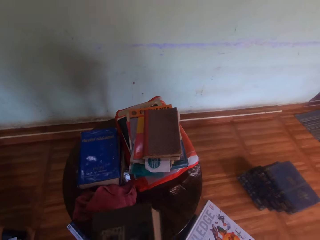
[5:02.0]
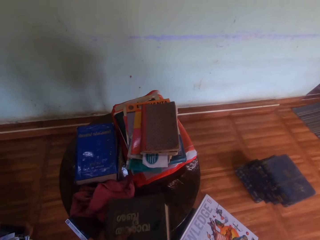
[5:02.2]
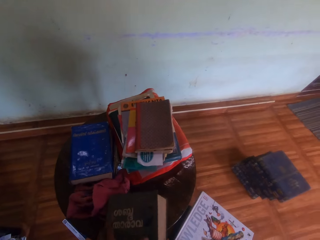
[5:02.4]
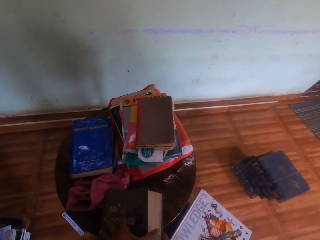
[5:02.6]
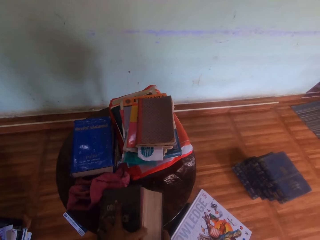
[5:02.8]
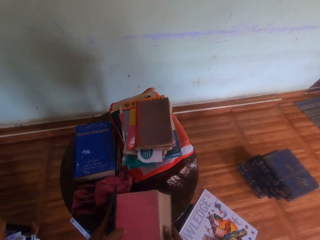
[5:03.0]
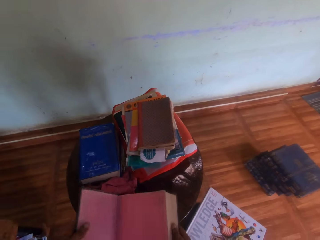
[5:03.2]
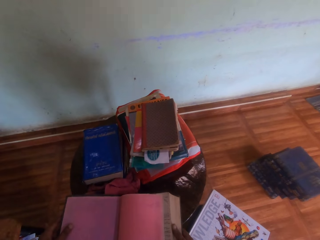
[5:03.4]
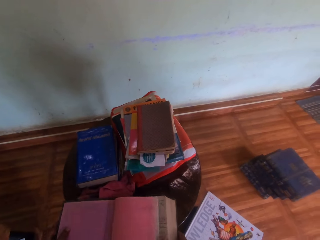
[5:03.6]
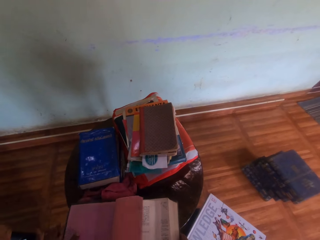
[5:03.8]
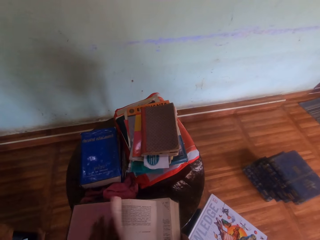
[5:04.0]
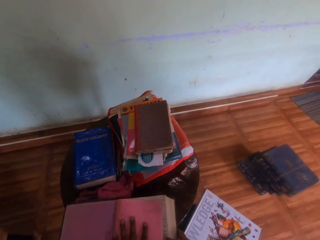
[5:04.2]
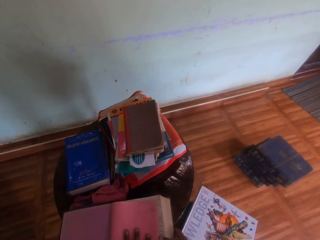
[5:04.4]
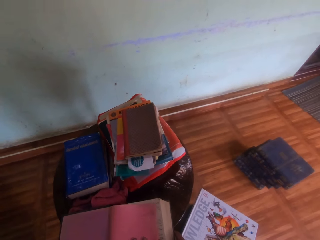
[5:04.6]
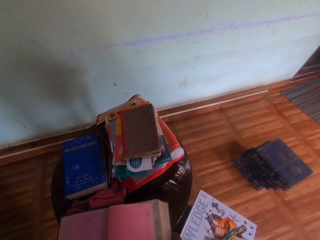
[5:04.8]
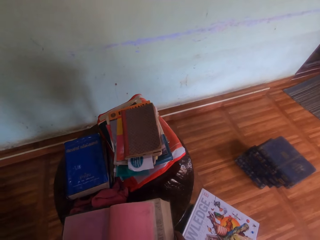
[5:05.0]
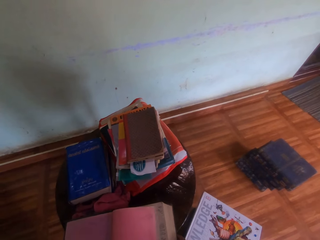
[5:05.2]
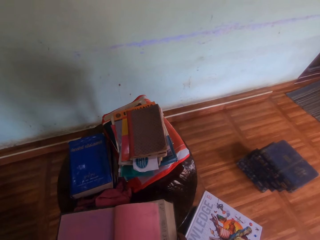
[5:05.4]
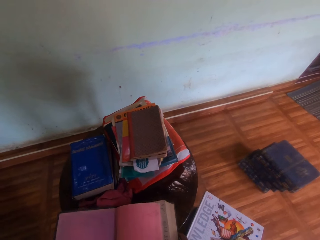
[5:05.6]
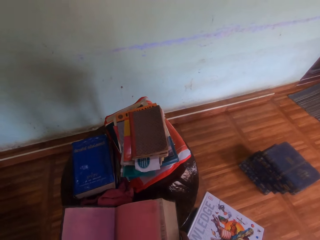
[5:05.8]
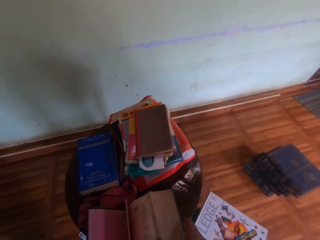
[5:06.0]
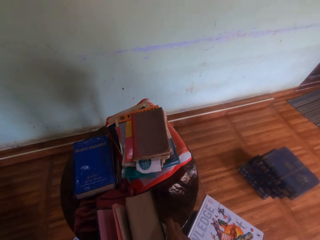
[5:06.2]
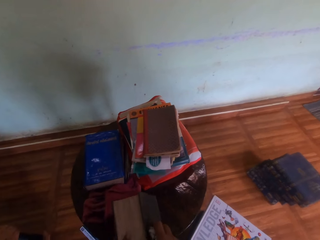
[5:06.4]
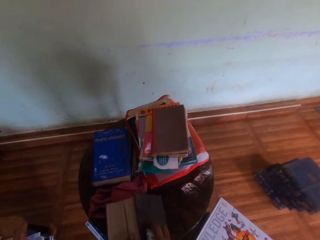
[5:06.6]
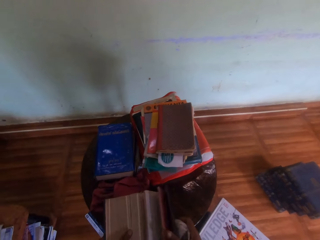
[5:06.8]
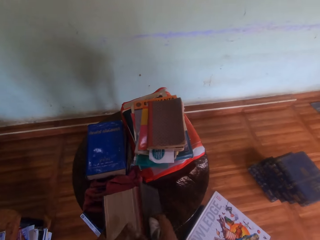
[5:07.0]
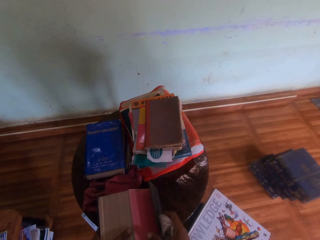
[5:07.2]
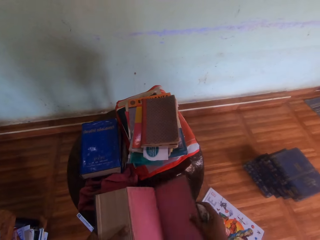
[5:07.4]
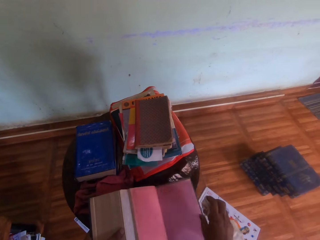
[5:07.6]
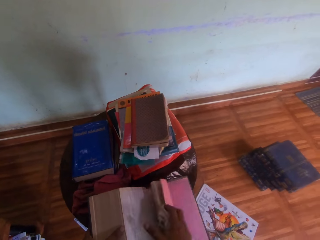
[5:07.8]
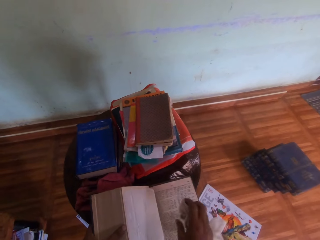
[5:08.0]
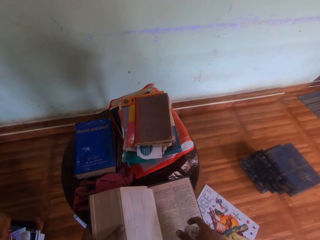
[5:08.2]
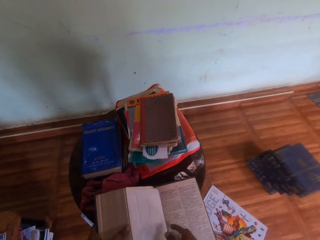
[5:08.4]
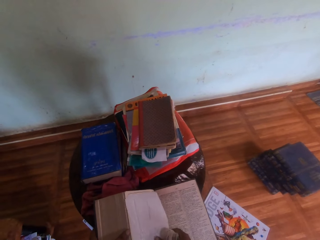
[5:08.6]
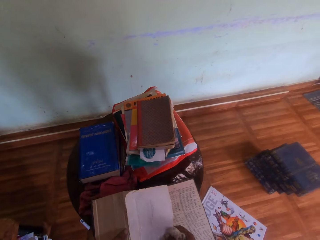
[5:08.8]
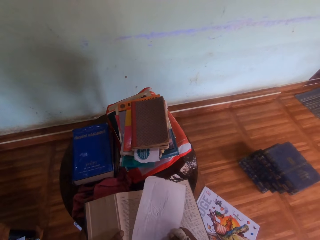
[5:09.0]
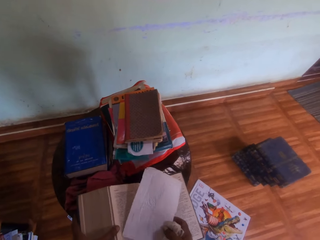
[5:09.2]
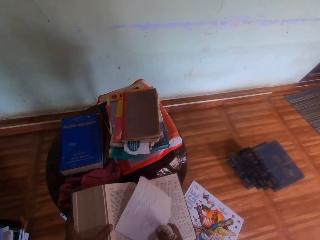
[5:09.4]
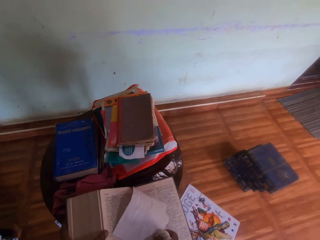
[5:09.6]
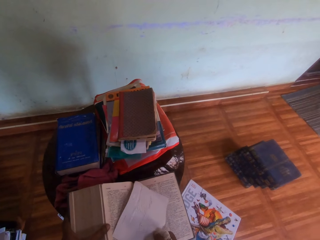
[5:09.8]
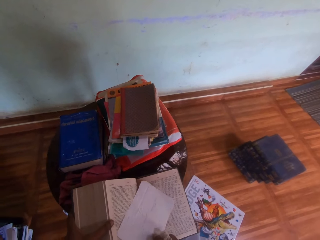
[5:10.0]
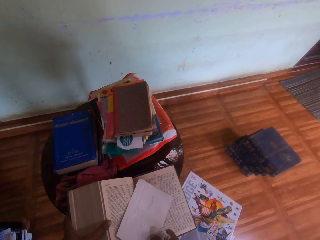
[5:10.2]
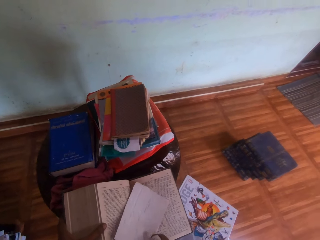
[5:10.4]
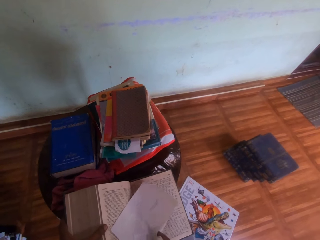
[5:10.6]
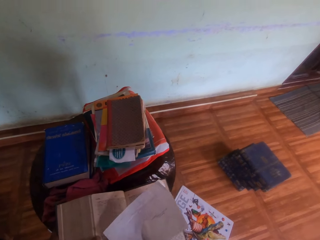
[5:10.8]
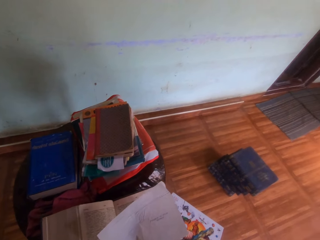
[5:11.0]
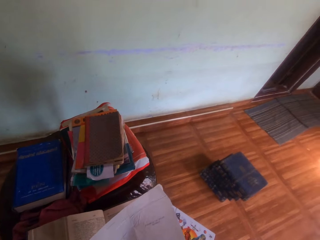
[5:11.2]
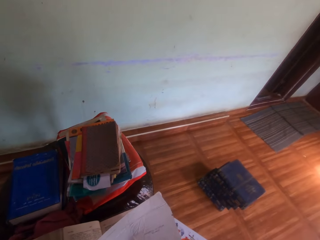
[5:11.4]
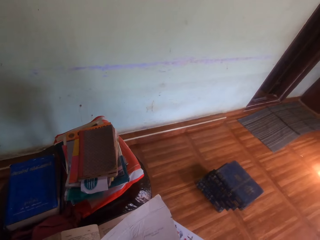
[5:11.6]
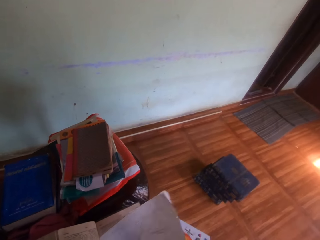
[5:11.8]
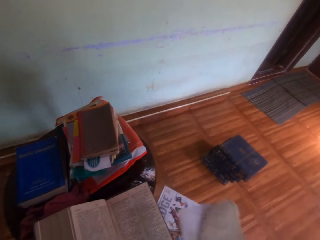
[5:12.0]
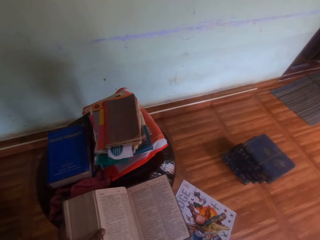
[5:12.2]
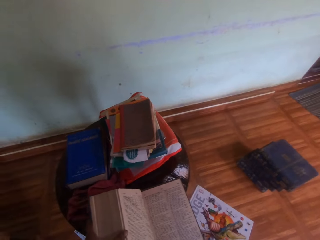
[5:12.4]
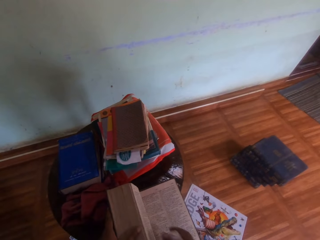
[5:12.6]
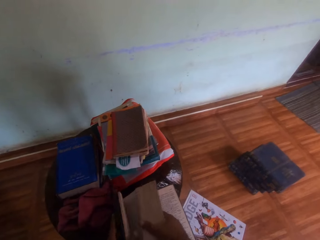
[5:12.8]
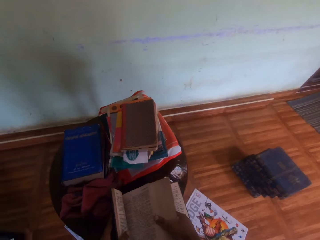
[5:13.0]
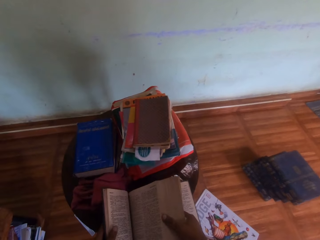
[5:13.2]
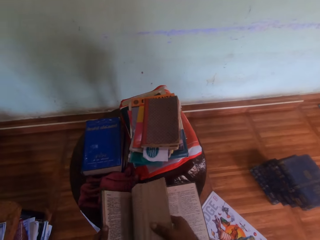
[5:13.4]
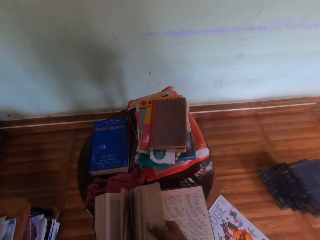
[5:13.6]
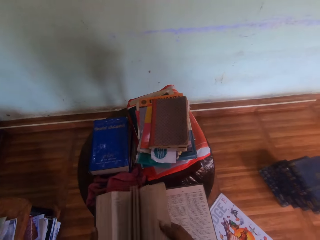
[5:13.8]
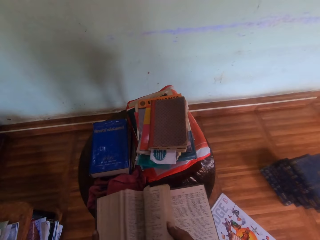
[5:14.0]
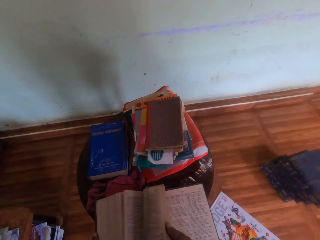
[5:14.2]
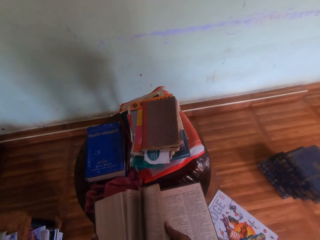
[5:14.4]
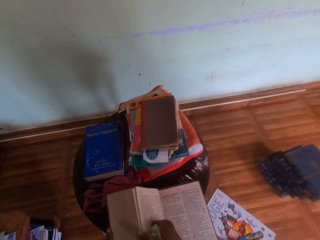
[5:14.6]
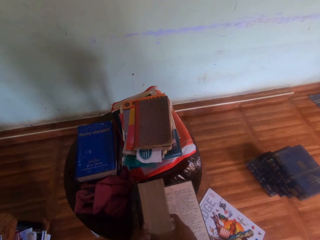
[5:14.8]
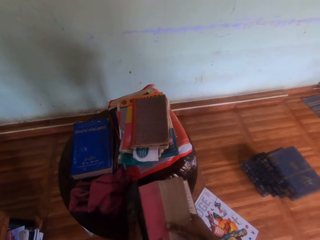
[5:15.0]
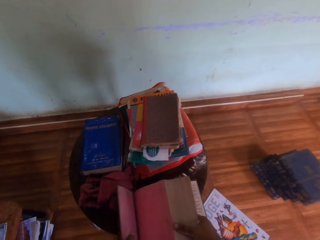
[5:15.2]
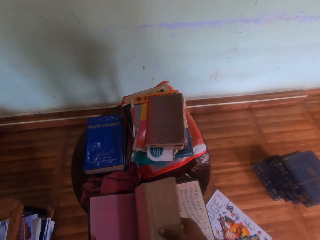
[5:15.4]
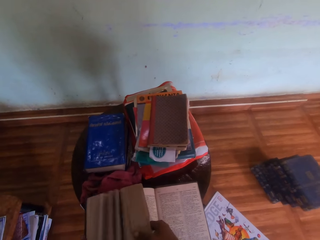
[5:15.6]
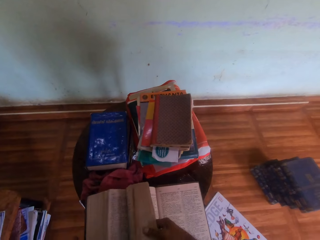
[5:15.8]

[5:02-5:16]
The camera wearer drops the book on the table with both hands. He opens the book on the table with both hands. He flips the pages of the book on the table with his right hand. He examines a paper in the book on the table with his right hand. He picks the paper between the pages. He drops the paper on the floor with his right hand. He flips the pages of the book on the table in his left hand with his right hand.

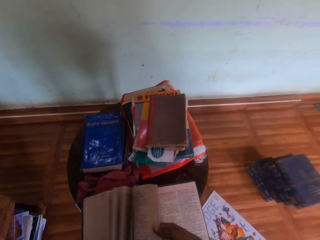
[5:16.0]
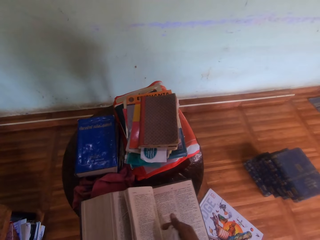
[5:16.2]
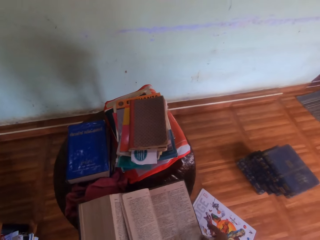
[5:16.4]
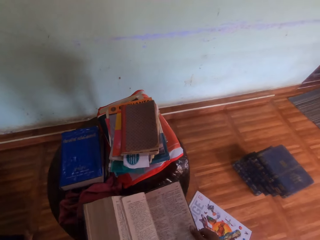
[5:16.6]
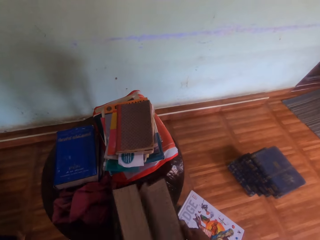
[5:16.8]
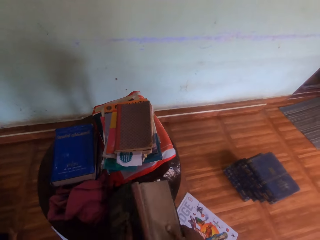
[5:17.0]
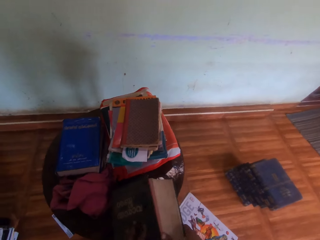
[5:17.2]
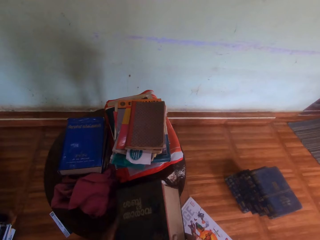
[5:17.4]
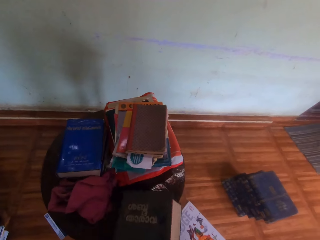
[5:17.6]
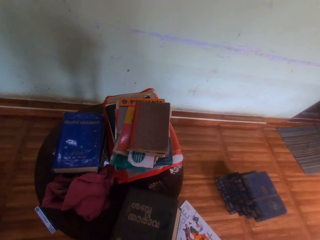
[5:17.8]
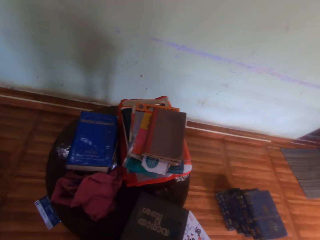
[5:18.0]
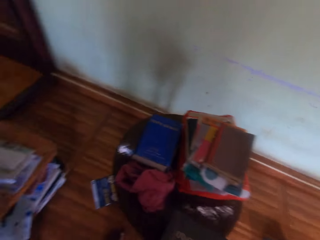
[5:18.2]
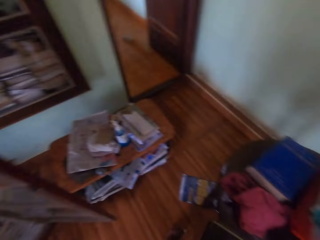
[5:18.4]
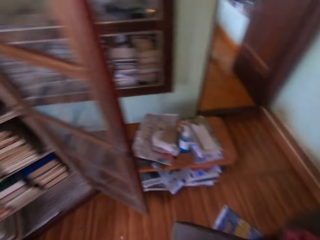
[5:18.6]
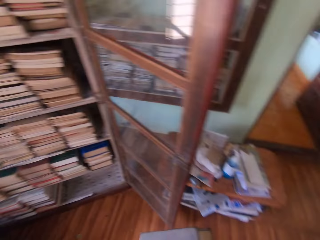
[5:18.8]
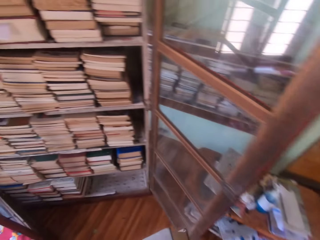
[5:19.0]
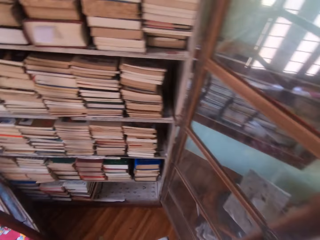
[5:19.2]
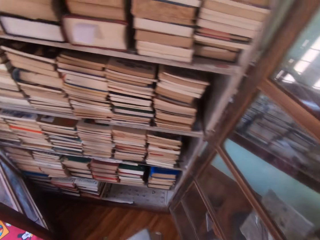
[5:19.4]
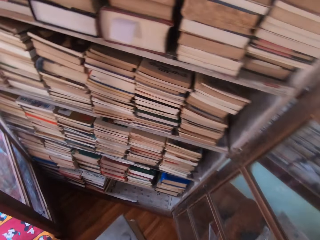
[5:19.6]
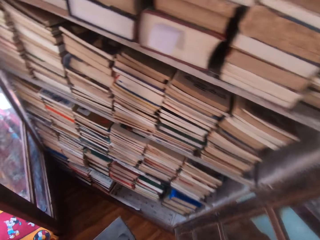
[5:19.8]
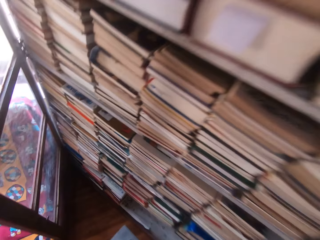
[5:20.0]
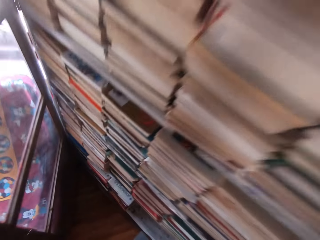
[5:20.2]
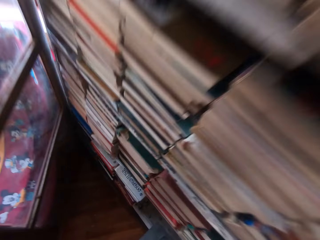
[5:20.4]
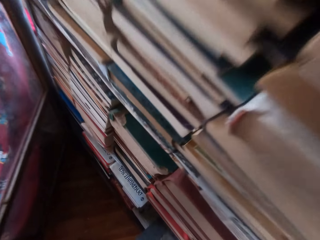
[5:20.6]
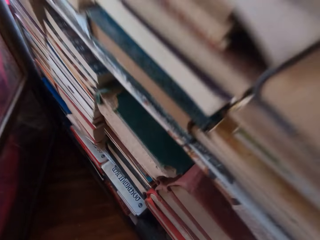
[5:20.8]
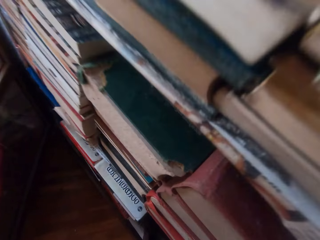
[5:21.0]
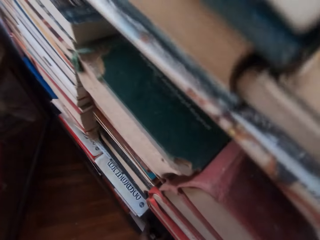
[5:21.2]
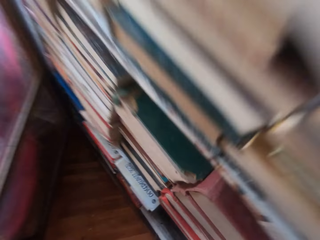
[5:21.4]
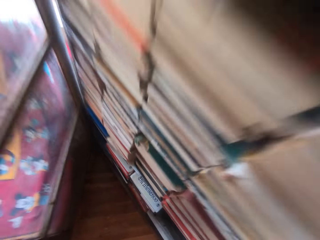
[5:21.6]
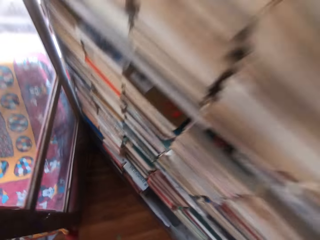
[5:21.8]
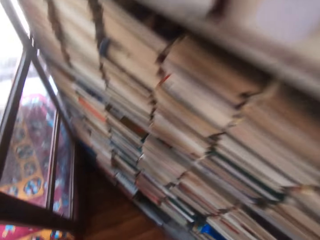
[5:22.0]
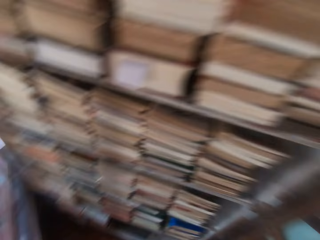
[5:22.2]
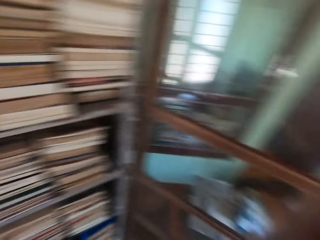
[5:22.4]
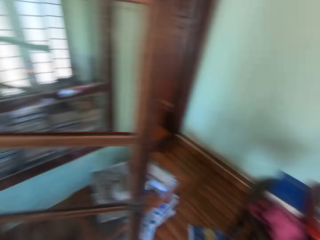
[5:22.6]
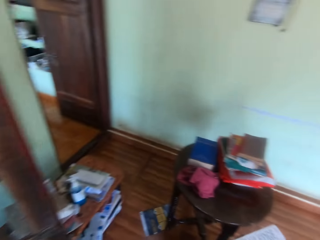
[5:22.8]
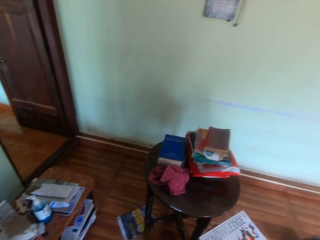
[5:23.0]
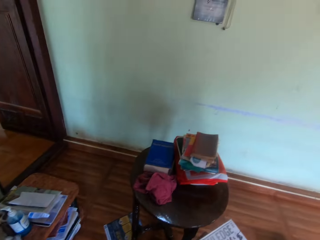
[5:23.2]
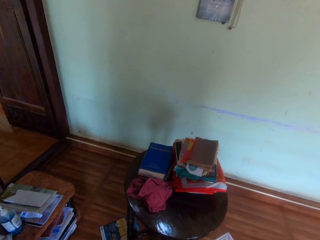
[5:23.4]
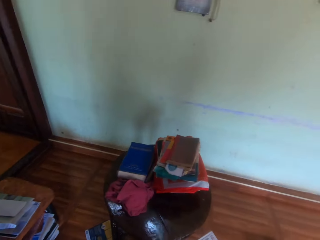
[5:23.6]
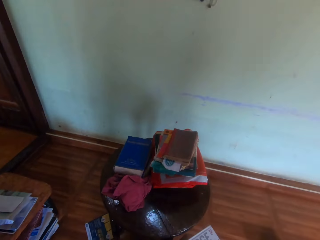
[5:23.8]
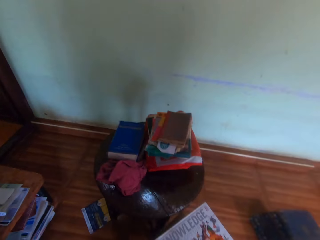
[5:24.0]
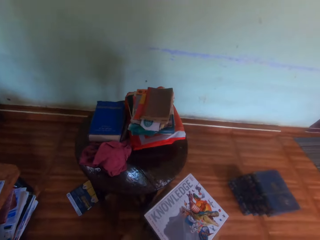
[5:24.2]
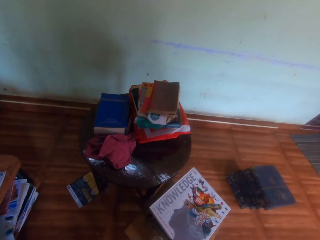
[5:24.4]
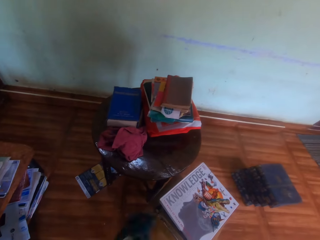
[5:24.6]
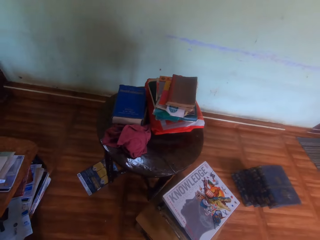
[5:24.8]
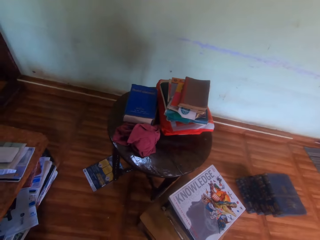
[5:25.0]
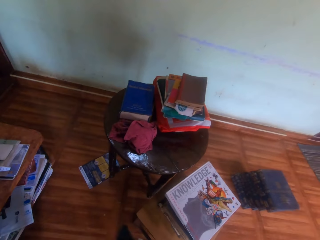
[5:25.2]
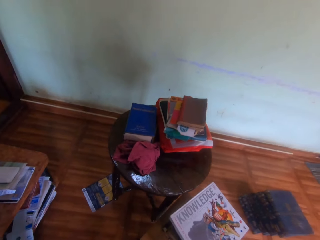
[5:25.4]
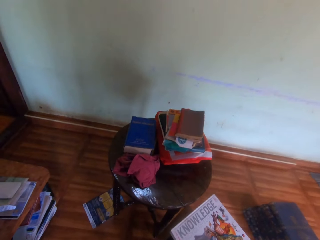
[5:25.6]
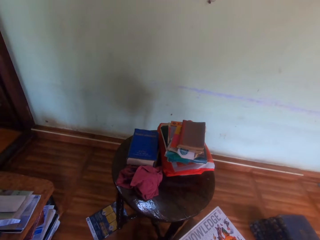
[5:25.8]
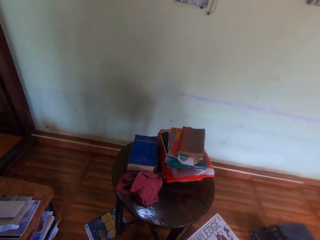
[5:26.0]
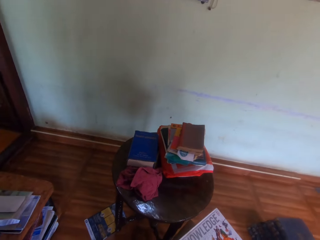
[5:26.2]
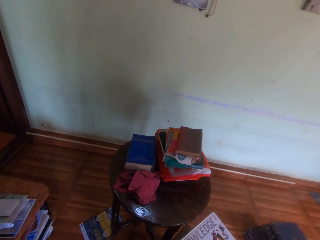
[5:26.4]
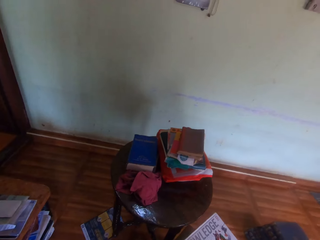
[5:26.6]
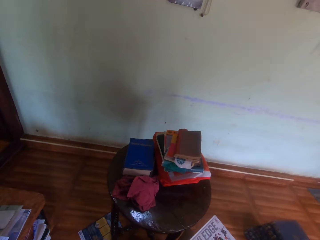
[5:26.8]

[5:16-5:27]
The camera wearer closes the book on the table with both hands. He picks the book on the table with both hands. He walks to the shelf. He drops the book in the bookshelf with both hands. He bends, walks back and looks around.
